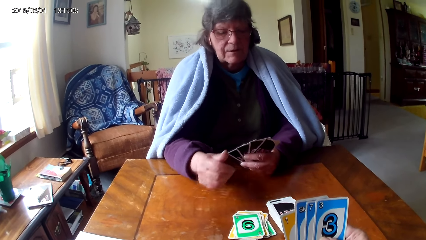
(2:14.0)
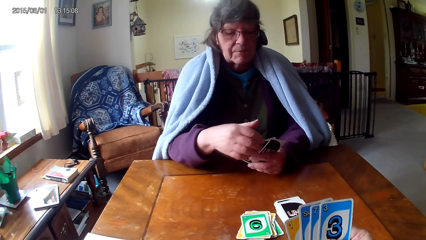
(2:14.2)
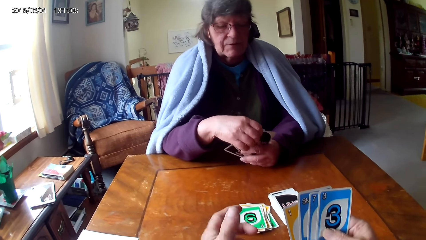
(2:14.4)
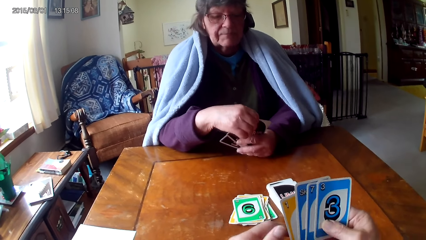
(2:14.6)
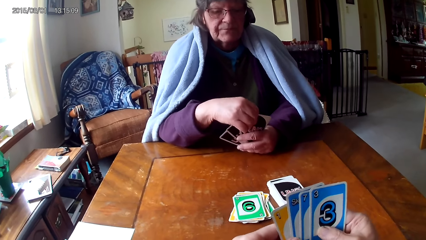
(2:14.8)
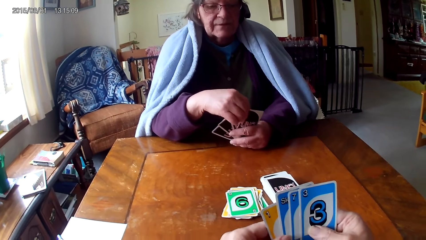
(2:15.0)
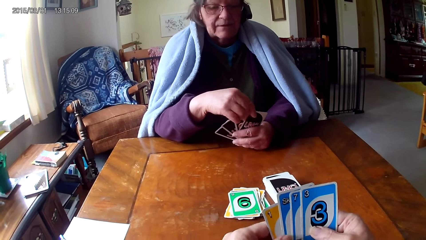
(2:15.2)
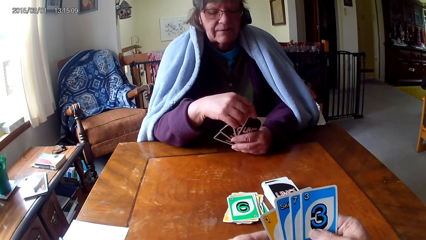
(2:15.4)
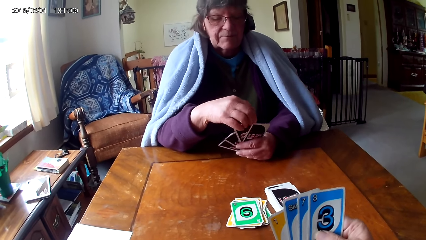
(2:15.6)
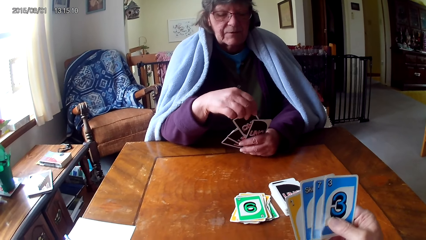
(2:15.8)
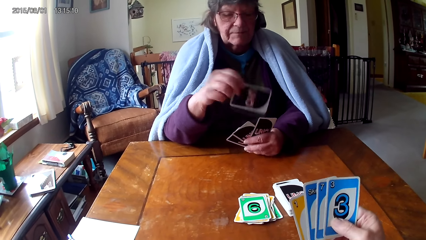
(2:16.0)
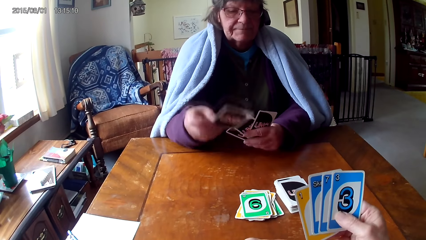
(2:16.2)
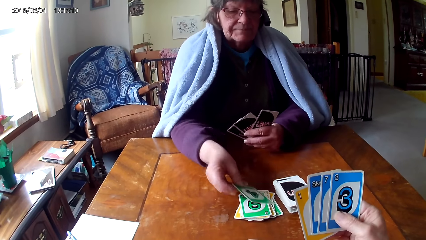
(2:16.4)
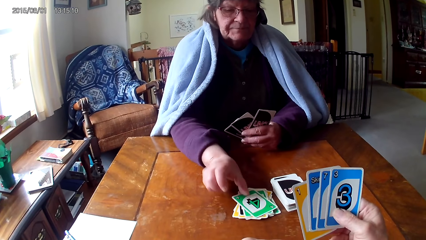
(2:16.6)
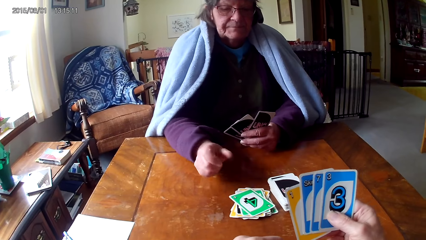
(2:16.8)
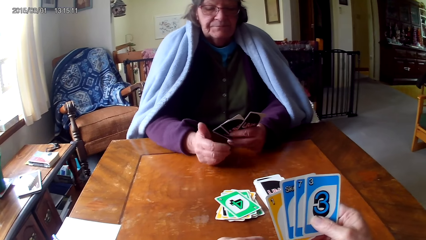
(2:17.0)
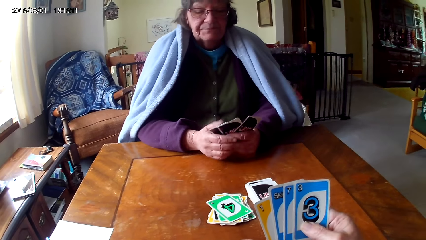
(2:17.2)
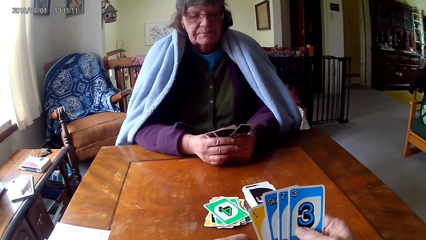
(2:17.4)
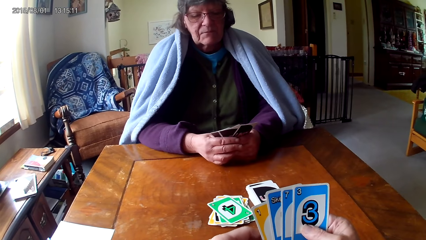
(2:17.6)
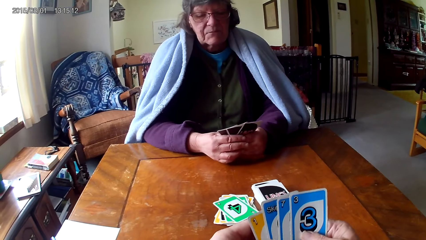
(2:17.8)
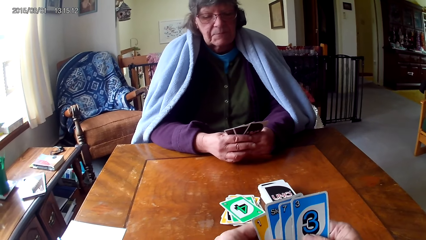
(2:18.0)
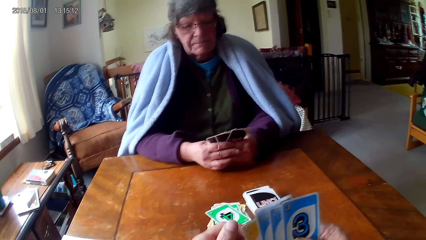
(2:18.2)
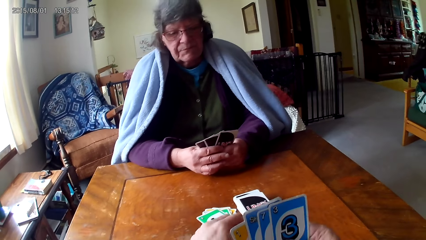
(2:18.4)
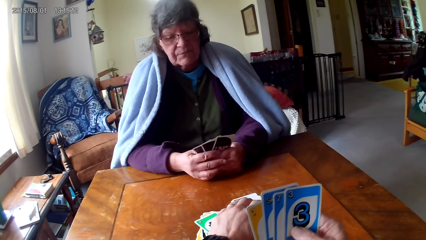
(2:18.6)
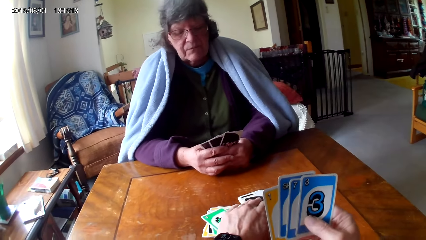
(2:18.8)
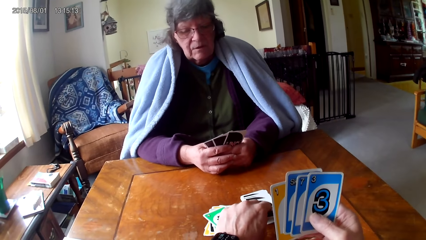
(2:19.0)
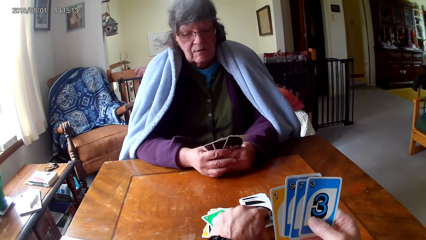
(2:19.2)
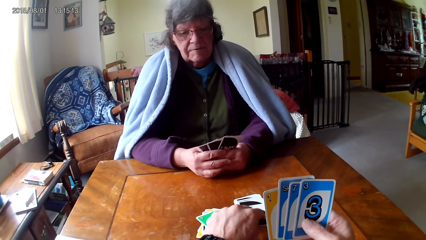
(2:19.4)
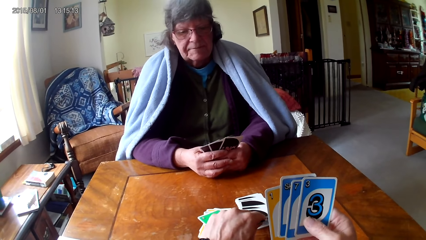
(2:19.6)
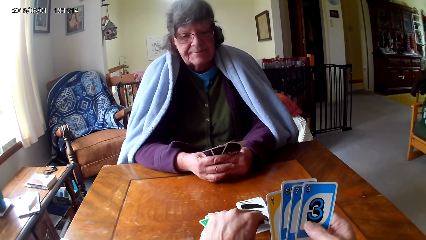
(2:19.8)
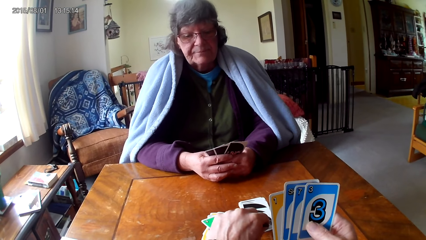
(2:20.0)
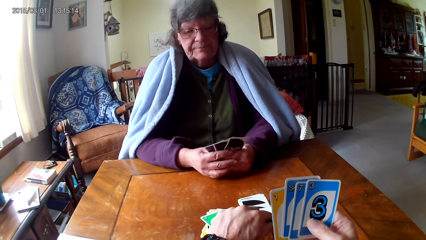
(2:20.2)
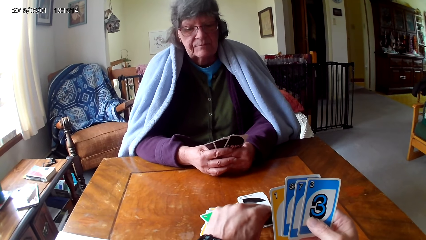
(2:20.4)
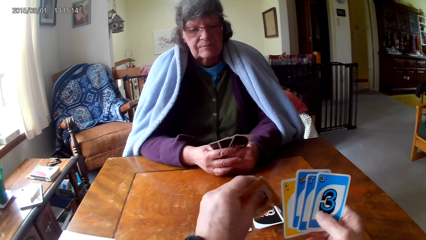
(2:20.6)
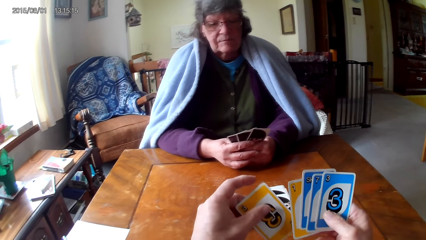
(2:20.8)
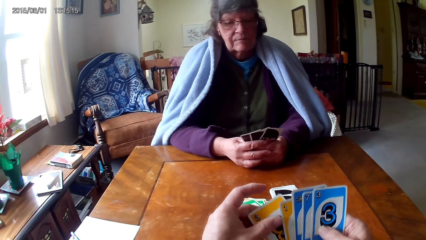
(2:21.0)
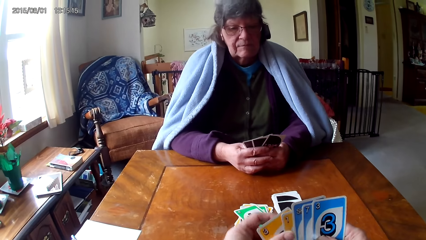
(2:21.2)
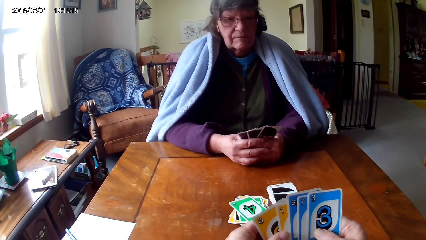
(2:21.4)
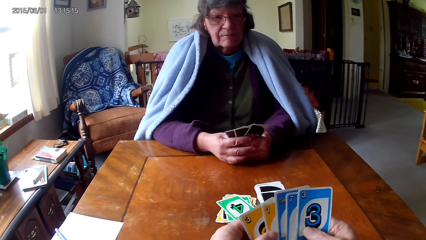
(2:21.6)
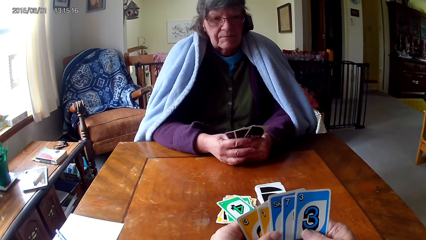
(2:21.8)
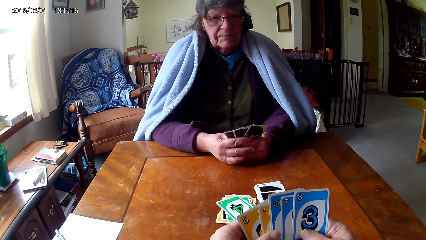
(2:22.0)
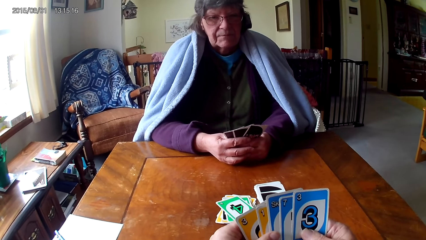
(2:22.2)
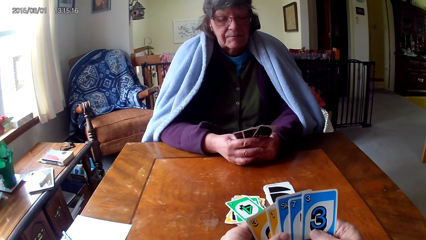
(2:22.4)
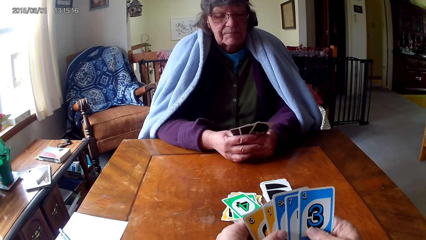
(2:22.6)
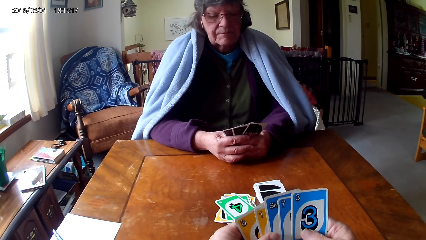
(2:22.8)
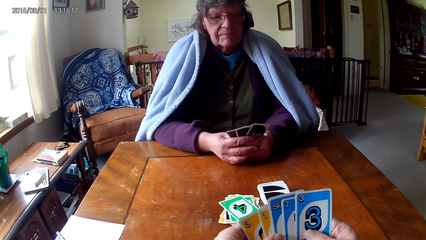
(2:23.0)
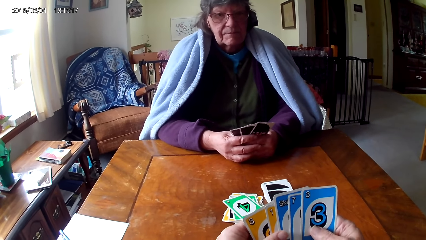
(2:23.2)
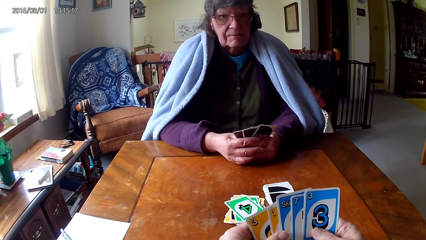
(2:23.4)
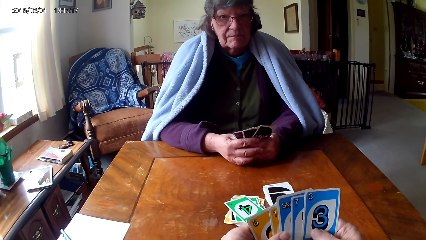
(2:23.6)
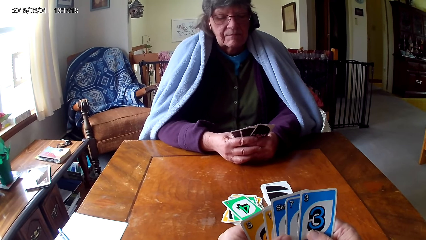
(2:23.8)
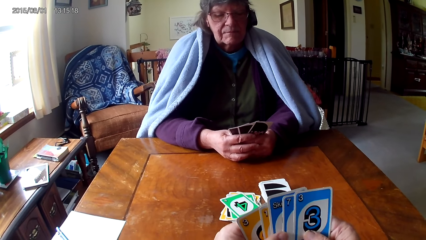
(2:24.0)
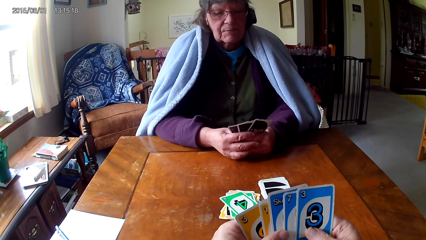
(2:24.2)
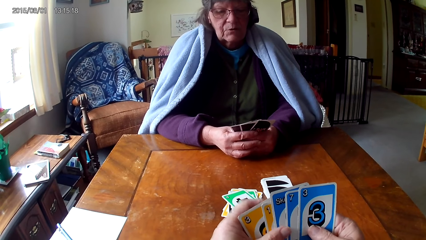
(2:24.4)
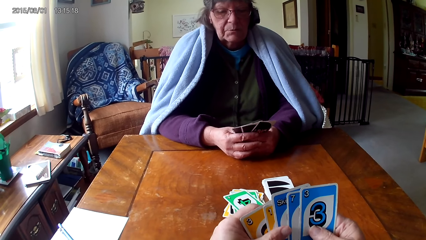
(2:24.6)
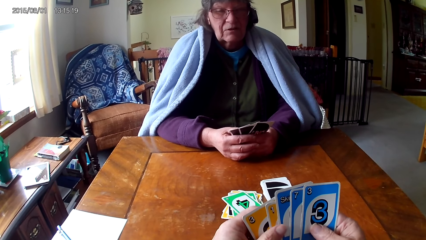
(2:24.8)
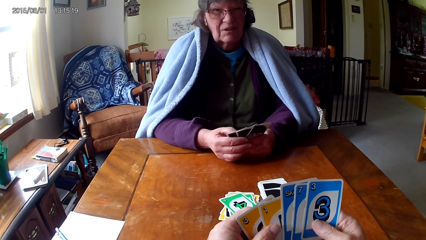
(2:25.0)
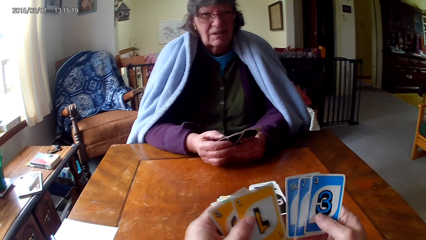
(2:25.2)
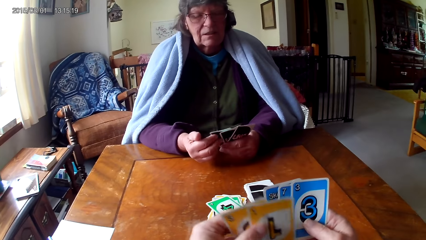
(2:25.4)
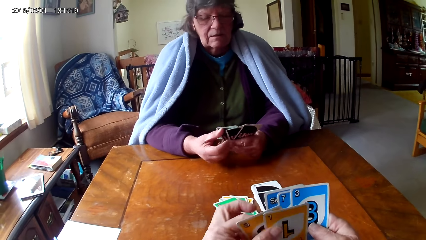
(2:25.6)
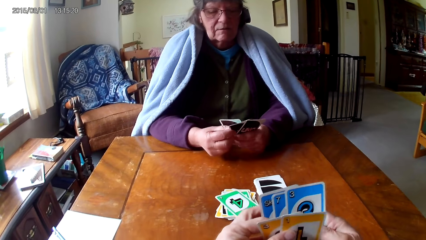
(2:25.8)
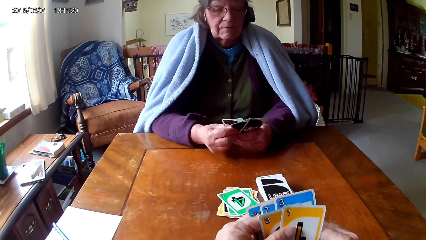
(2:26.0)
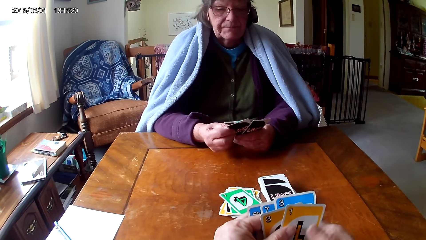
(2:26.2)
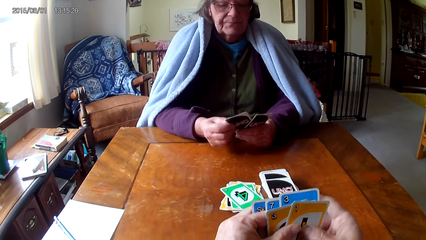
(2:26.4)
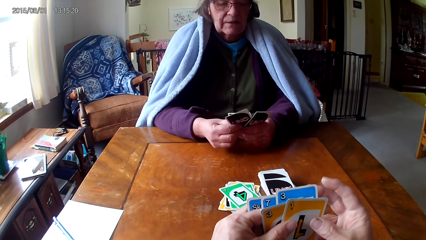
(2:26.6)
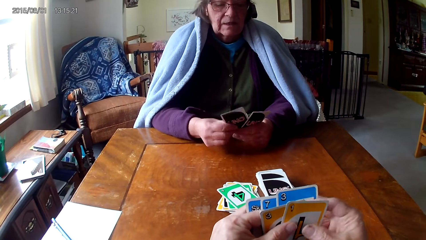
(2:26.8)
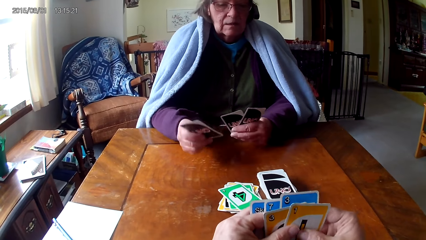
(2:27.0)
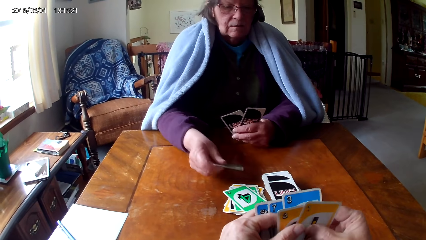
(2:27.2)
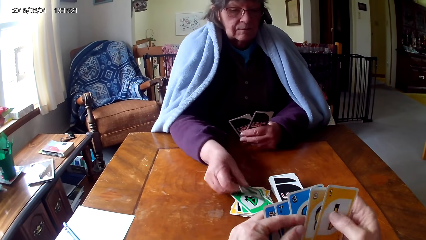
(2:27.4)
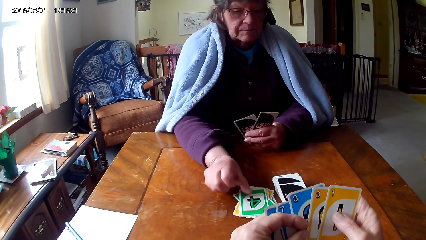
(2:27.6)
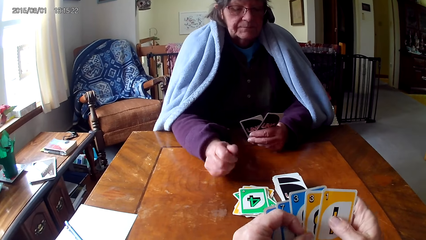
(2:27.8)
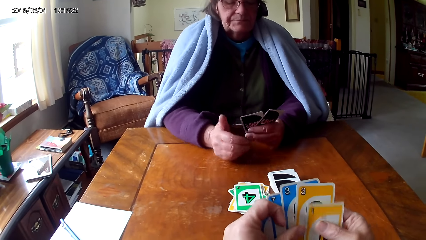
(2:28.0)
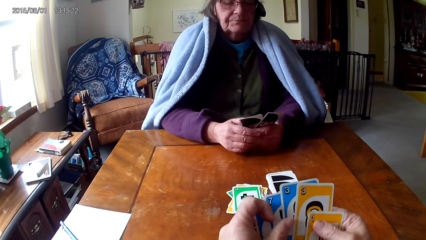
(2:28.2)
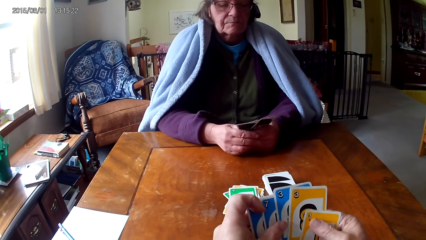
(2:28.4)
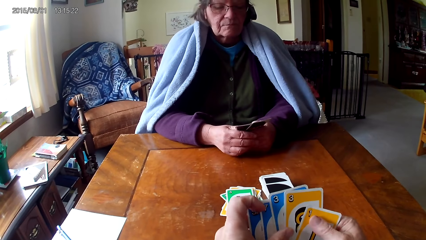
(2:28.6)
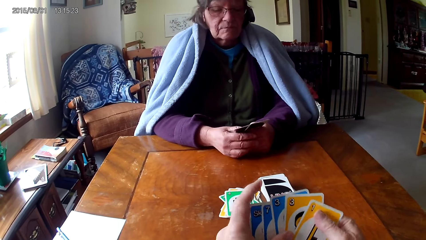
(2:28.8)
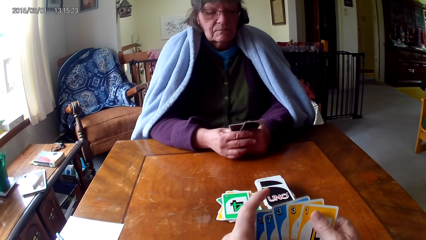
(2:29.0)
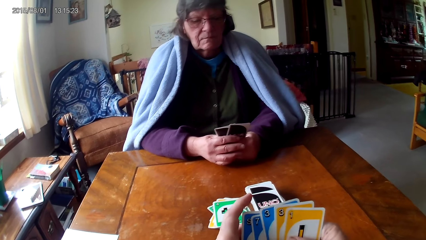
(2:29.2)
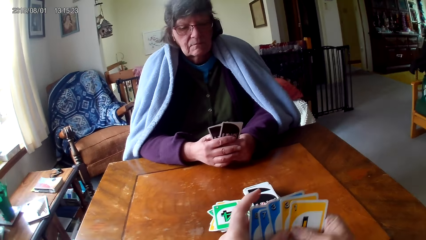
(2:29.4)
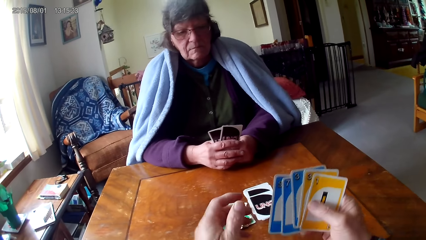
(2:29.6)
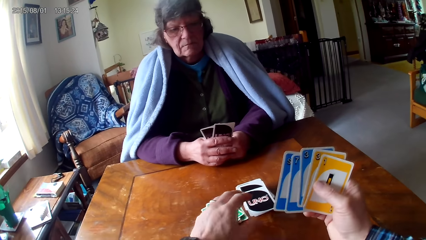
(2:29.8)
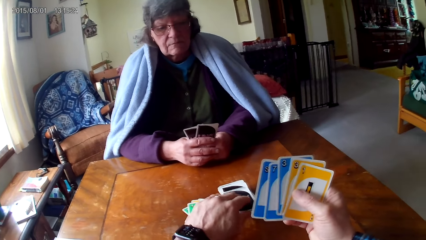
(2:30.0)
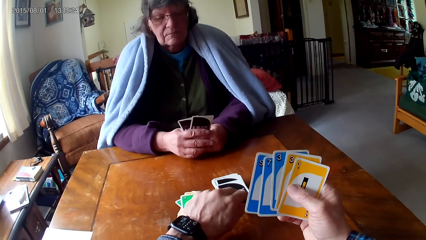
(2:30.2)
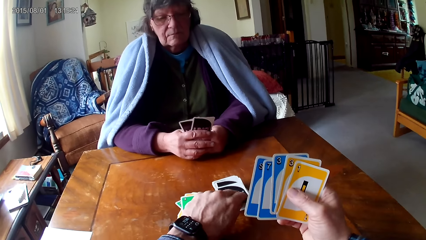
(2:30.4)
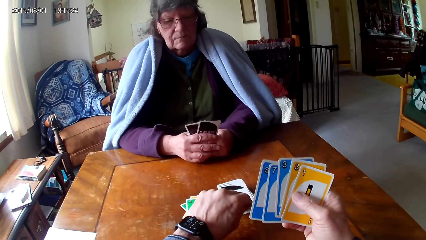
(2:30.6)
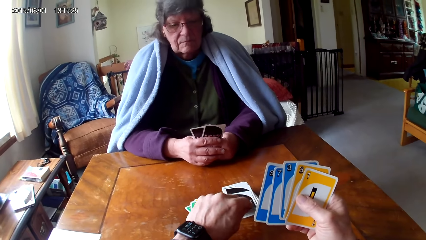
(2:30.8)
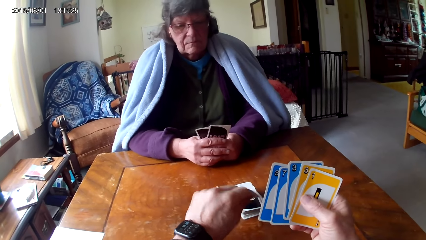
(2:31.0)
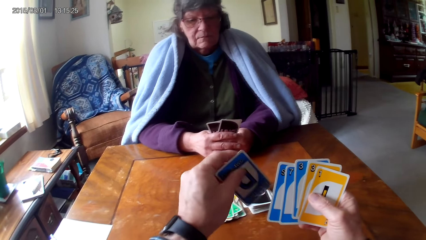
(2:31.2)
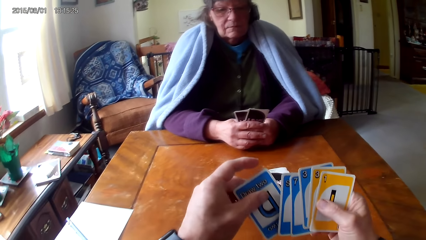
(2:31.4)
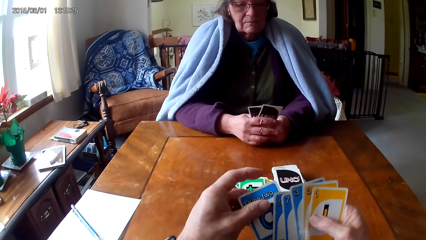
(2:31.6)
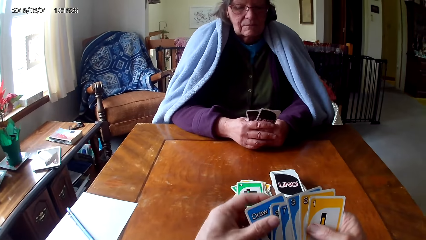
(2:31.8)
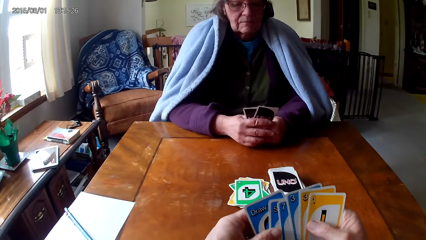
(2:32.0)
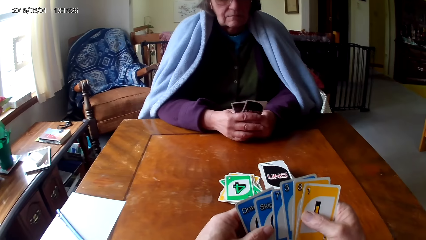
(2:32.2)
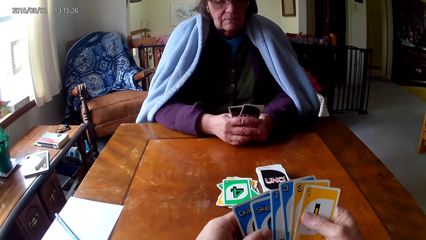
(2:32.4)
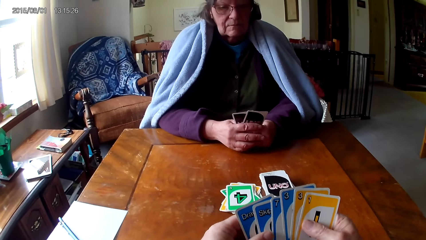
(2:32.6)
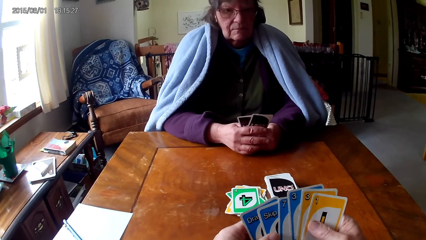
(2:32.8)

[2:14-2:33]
A man picks up a card and puts the card on a card. The camera wearer picks up a card, puts the card behind the cards, and holds the cards with both hands. He checks the cards. The man picks up a card and puts the card on a card on the table. The camera wearer checks the cards. He pulls his hand off the cards. He picks up a card, puts the card behind the cards, and holds the cards with both hands.
